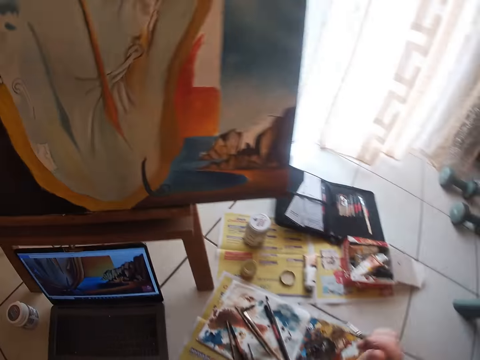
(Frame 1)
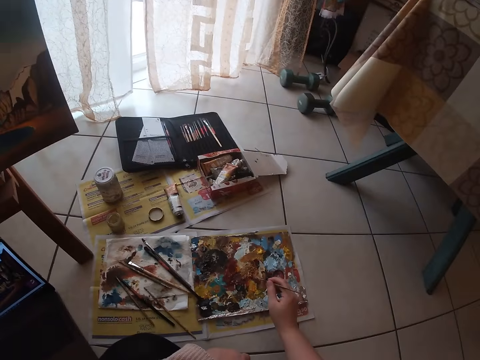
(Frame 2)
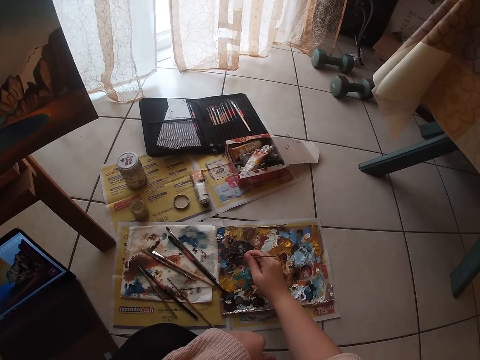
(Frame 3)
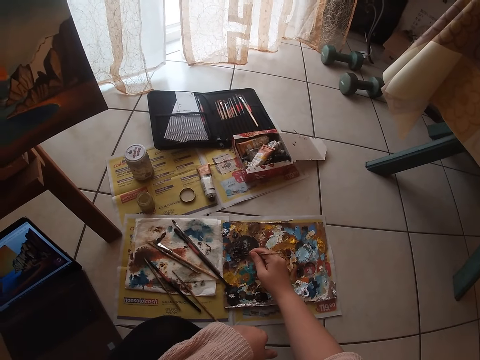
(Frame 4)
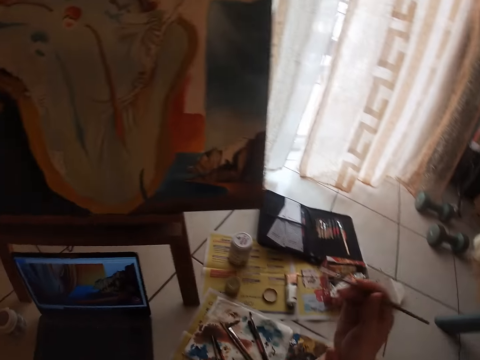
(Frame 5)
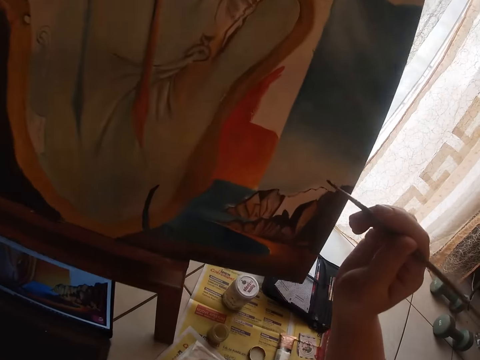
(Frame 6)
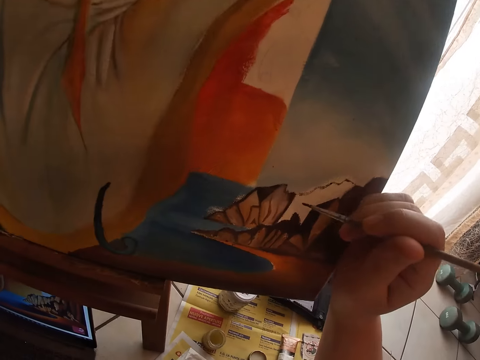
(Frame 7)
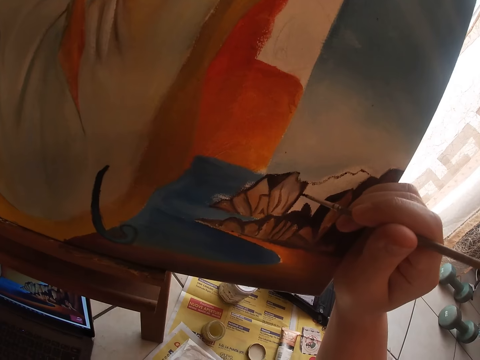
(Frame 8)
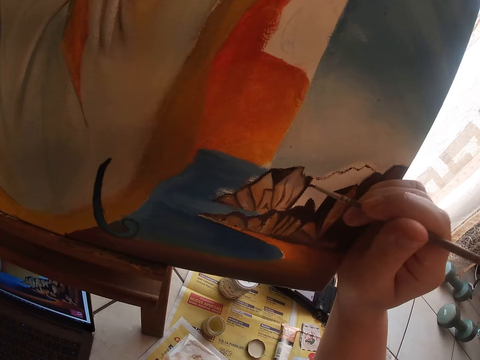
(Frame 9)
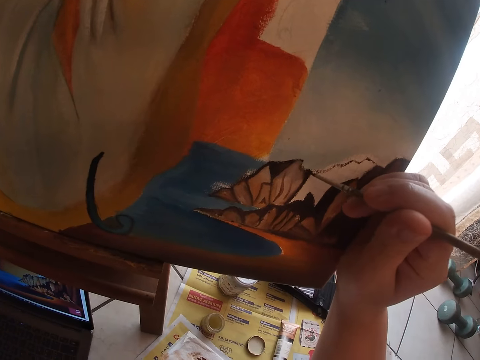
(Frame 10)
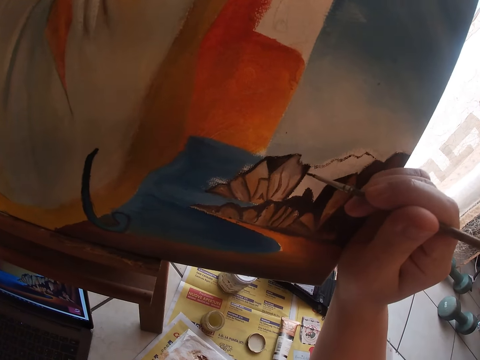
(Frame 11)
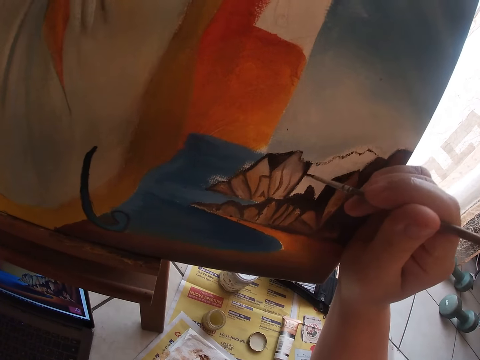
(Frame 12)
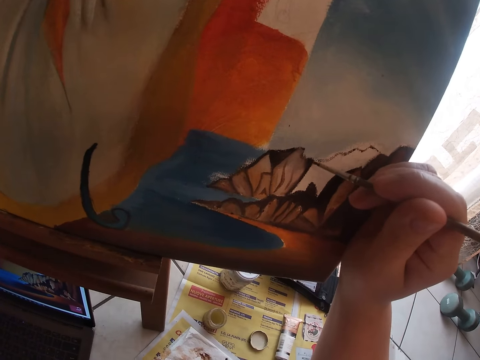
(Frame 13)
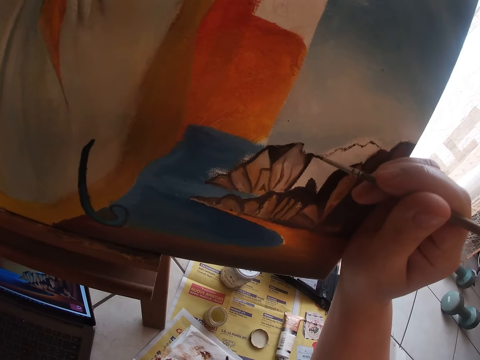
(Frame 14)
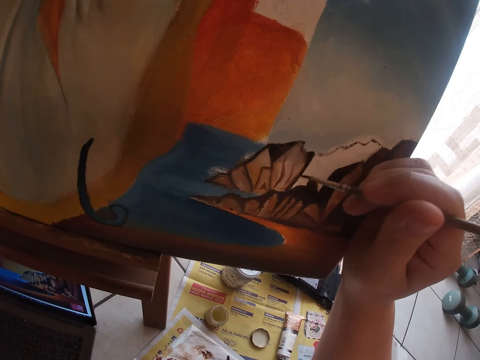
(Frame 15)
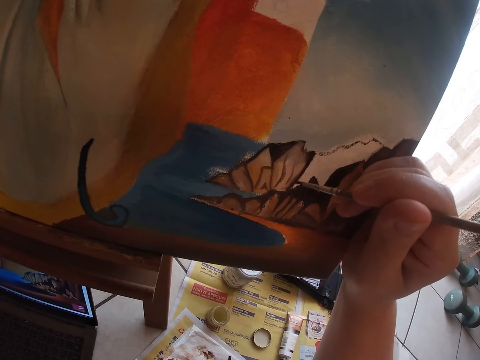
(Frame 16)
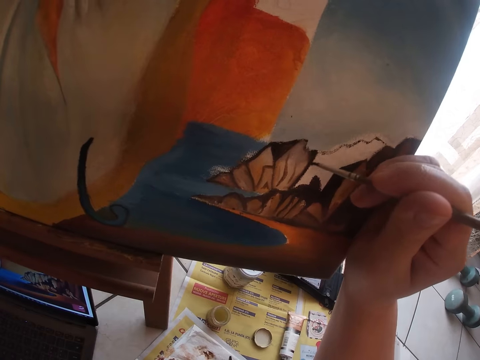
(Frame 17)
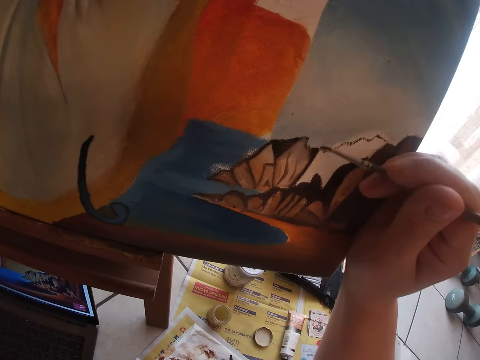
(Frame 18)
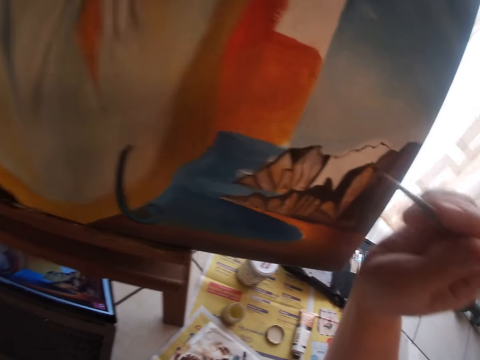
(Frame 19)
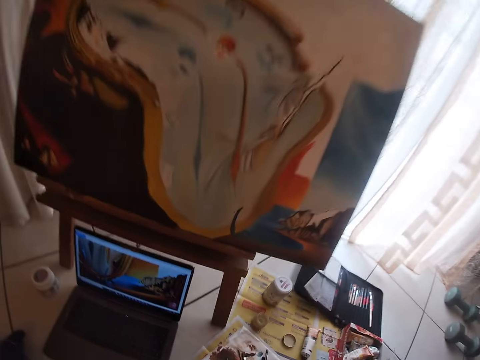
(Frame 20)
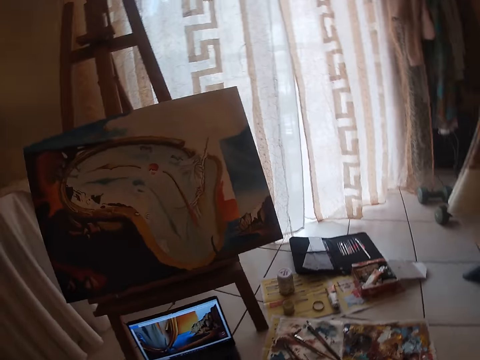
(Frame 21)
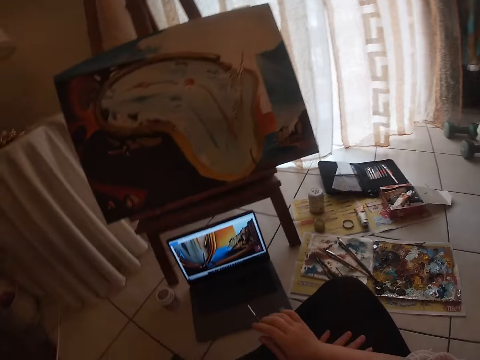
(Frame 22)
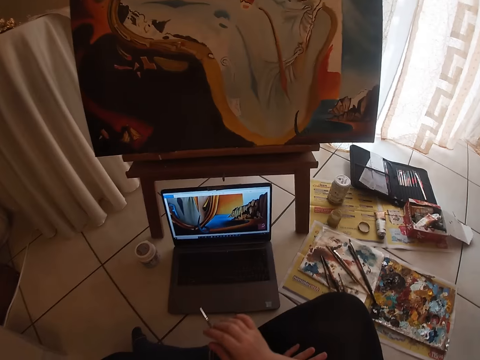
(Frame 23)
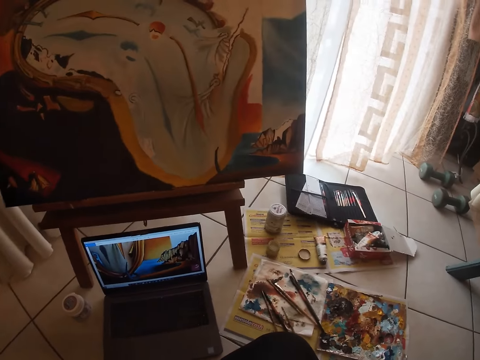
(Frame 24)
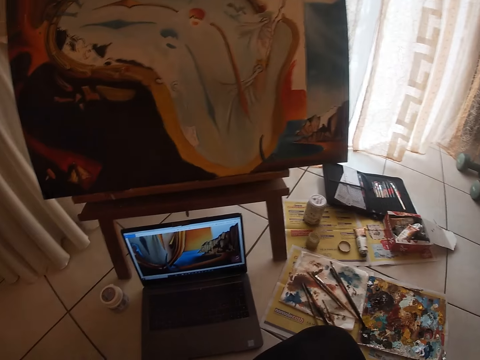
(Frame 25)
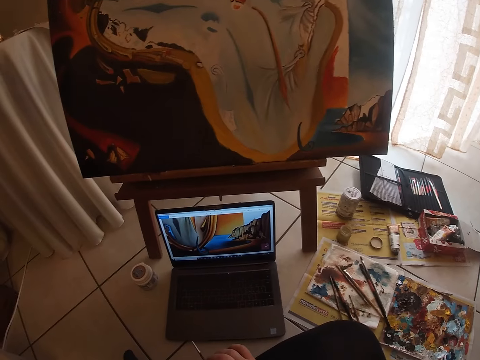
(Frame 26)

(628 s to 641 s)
The camera wearer dips the paint brush on the paint palette. They dab the paint brush on the paint palette. They continue to paint on the canvas.

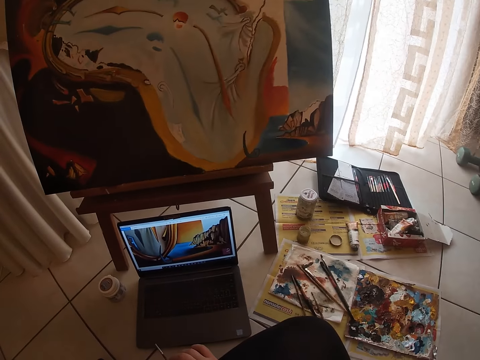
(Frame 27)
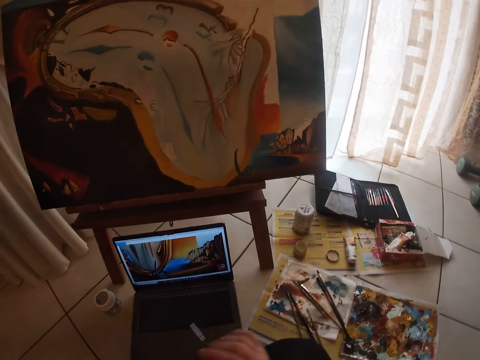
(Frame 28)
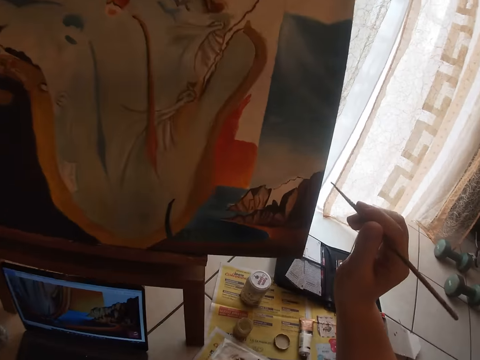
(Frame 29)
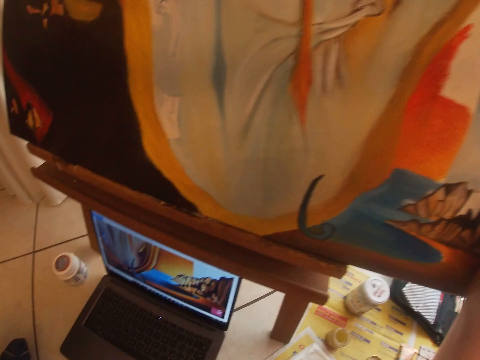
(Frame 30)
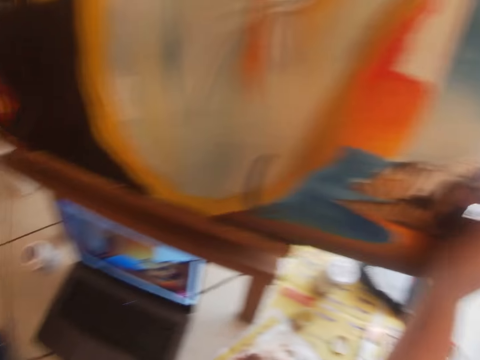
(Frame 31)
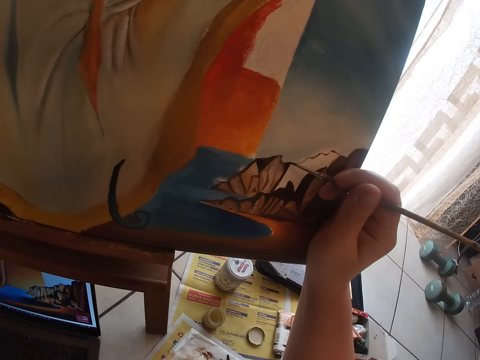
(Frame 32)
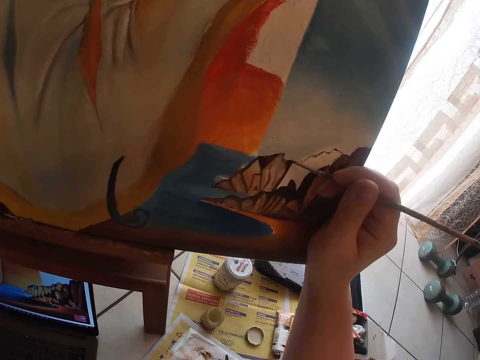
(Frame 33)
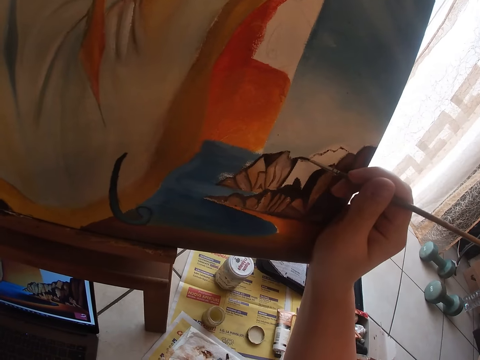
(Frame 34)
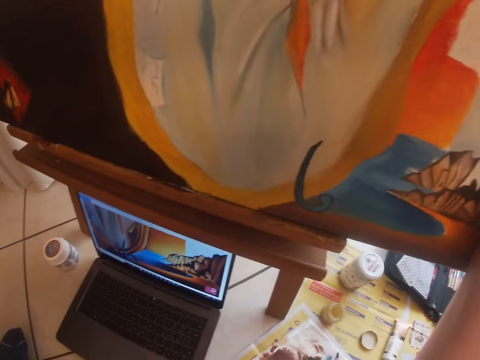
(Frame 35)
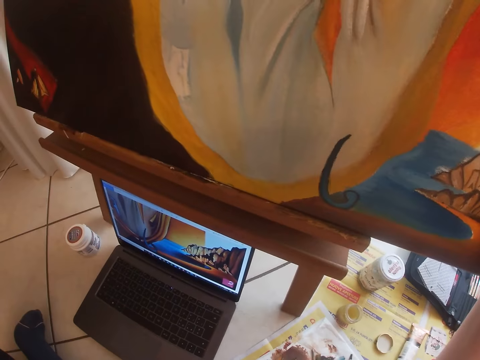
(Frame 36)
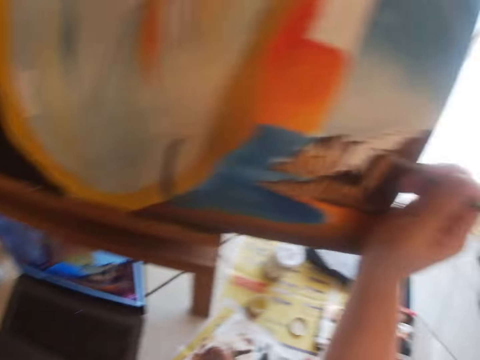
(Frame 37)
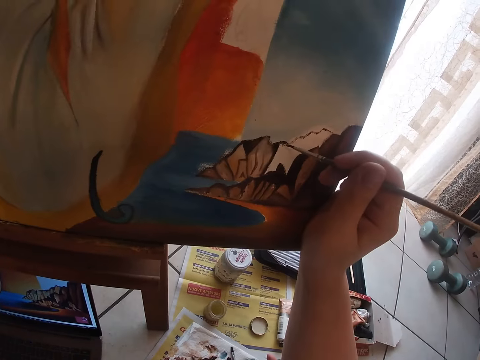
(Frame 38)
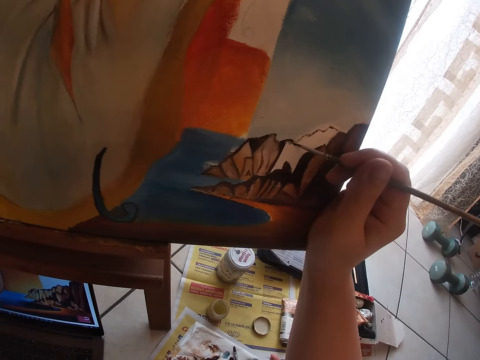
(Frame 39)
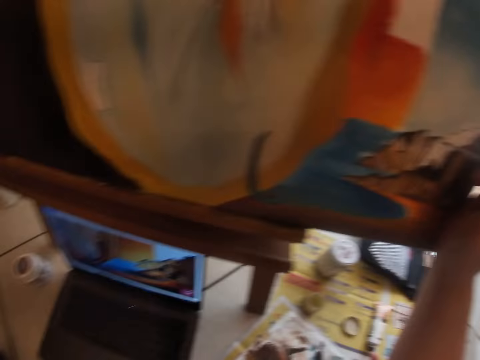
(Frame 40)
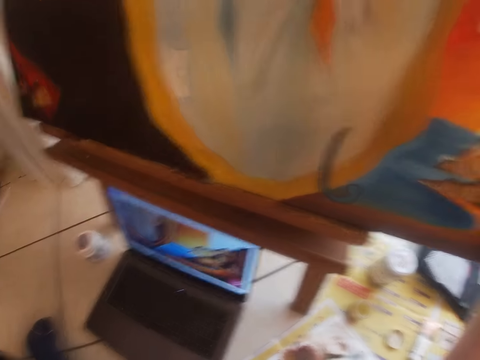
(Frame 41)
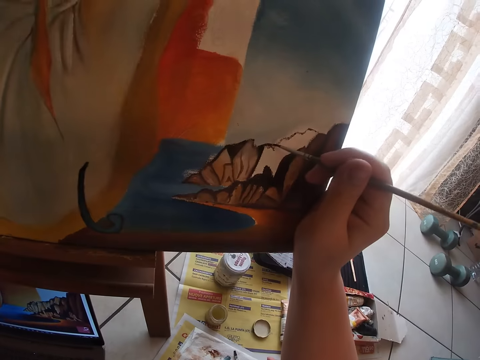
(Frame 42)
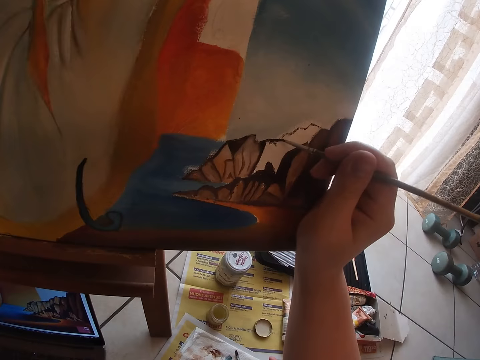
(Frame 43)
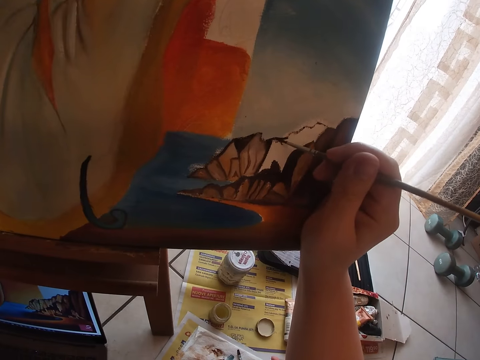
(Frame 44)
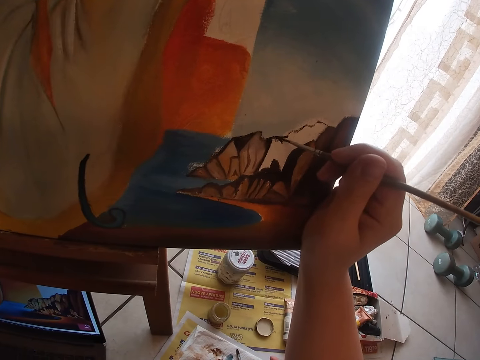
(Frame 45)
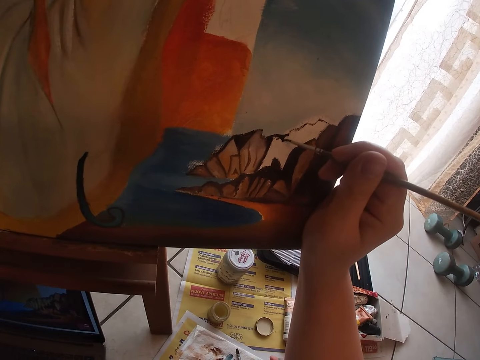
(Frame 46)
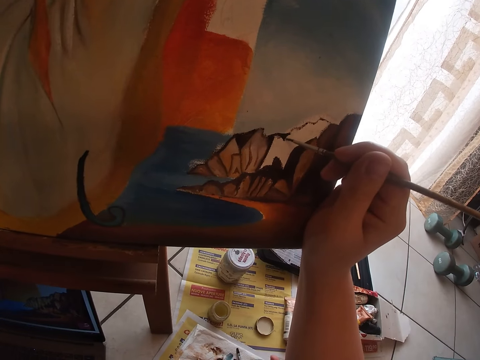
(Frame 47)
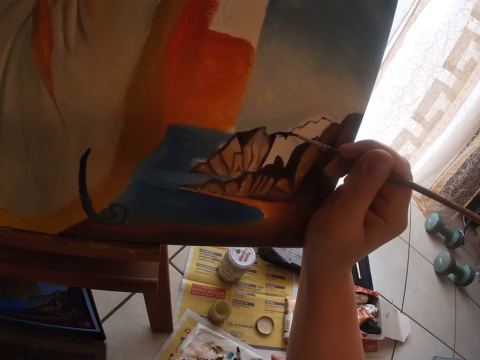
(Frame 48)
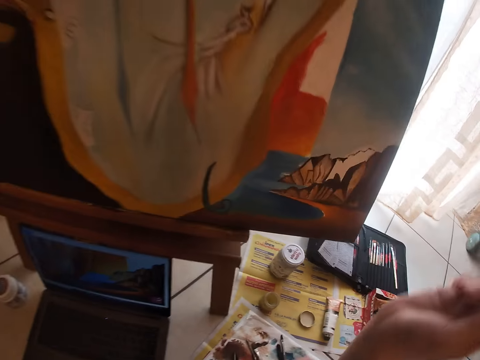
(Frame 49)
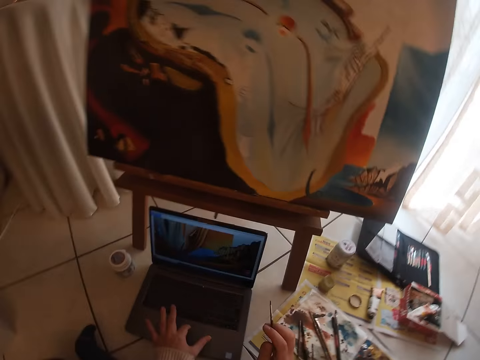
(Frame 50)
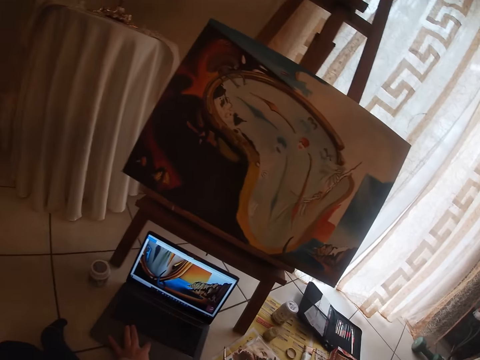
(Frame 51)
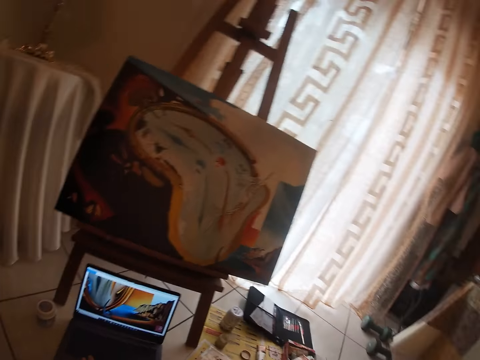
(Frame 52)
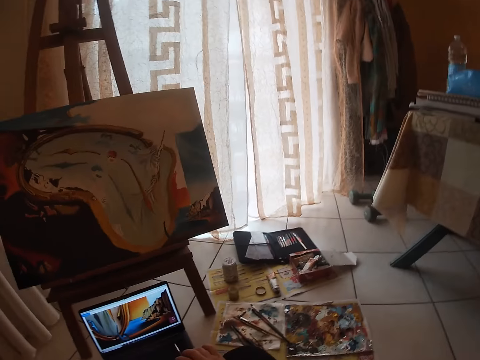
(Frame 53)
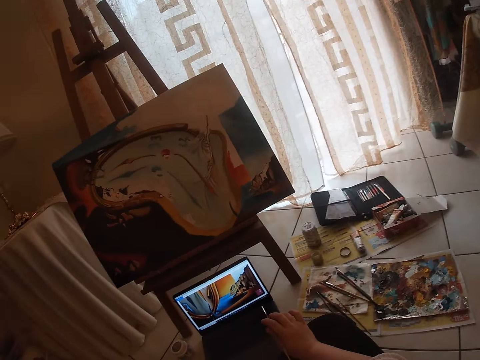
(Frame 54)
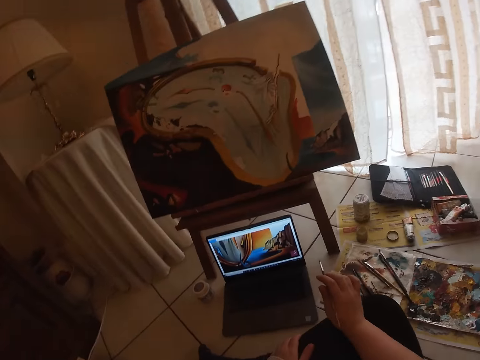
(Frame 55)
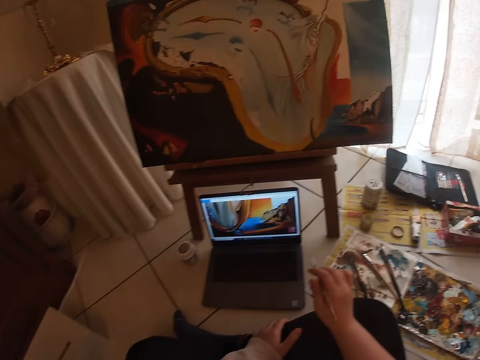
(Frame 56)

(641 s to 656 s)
The camera wearer paints on the canvas. They press a key on the laptop.
